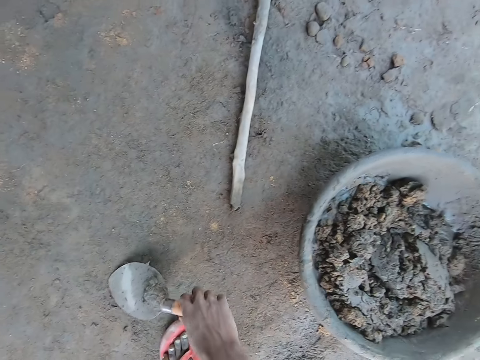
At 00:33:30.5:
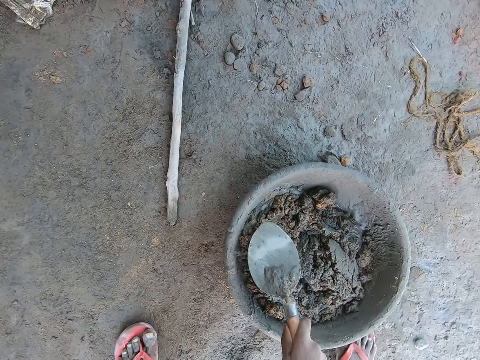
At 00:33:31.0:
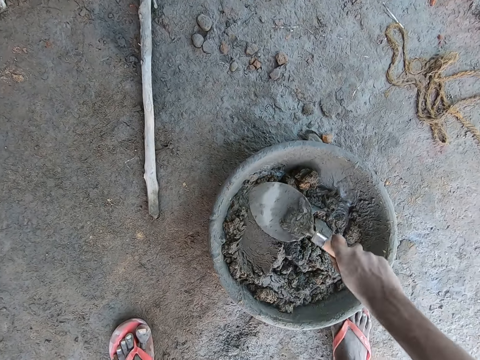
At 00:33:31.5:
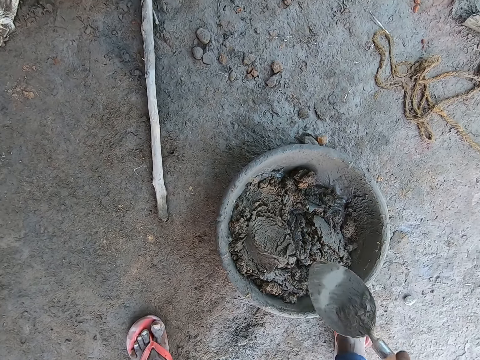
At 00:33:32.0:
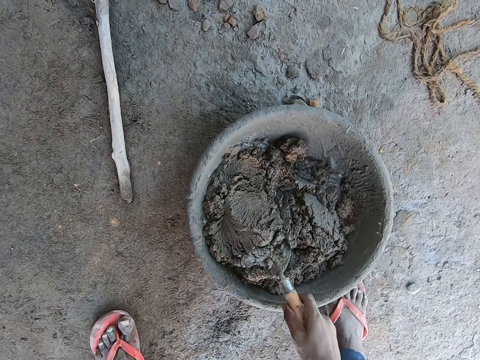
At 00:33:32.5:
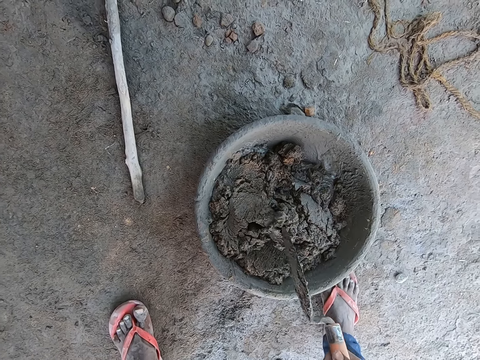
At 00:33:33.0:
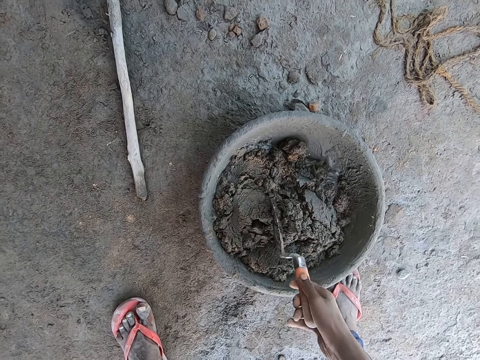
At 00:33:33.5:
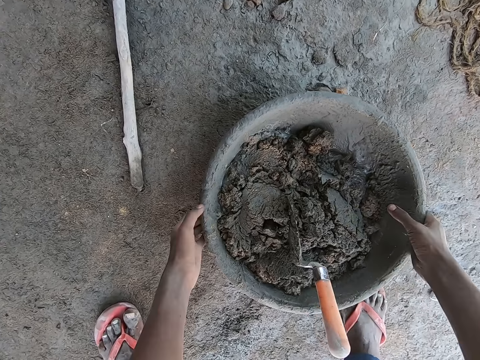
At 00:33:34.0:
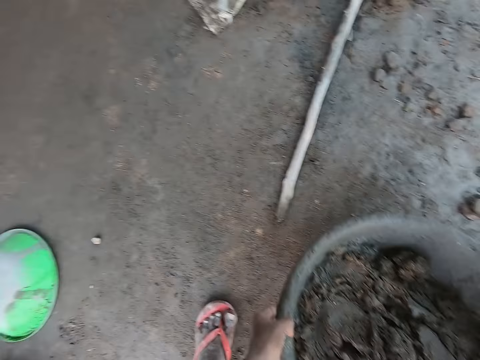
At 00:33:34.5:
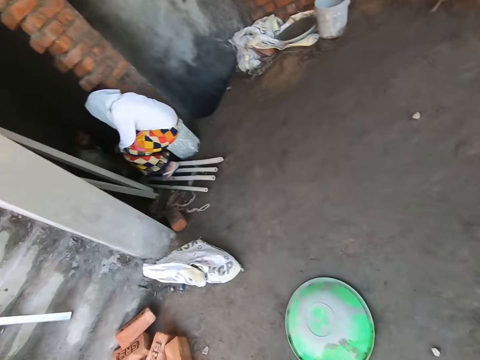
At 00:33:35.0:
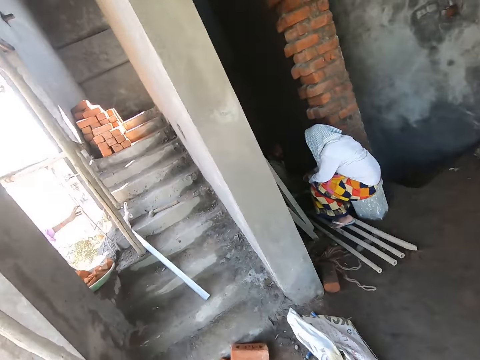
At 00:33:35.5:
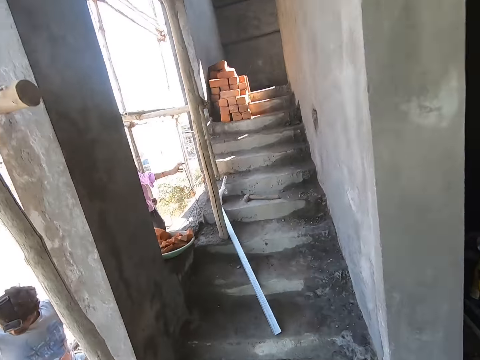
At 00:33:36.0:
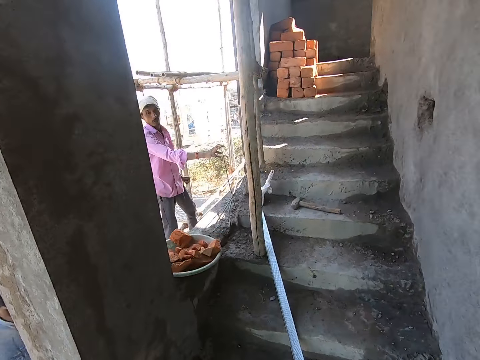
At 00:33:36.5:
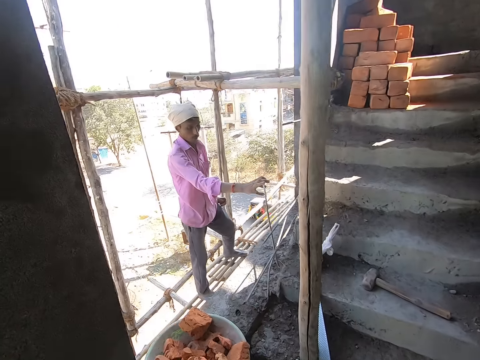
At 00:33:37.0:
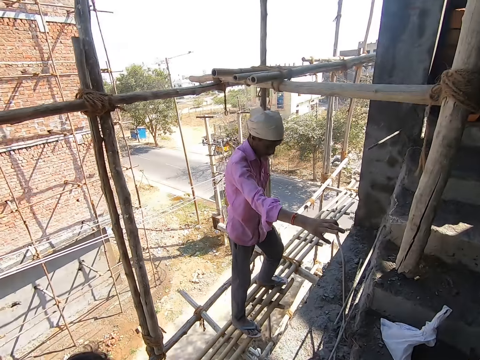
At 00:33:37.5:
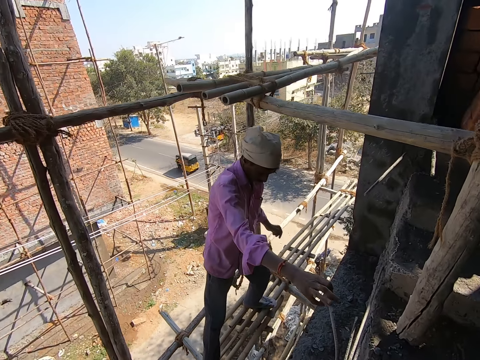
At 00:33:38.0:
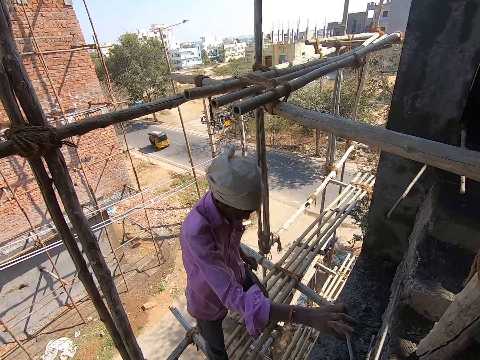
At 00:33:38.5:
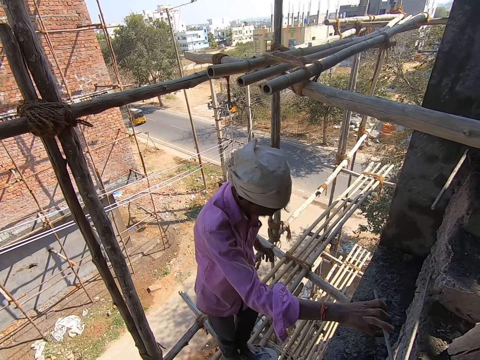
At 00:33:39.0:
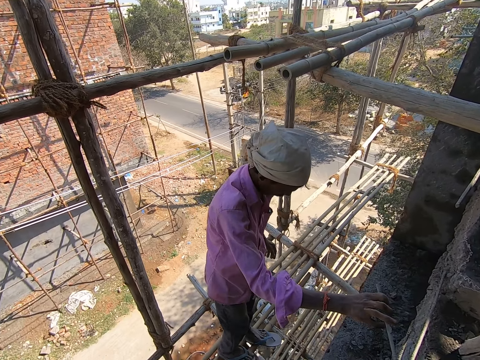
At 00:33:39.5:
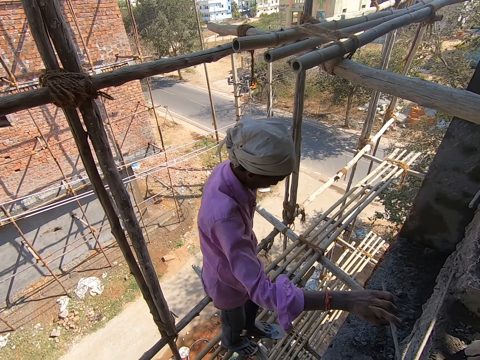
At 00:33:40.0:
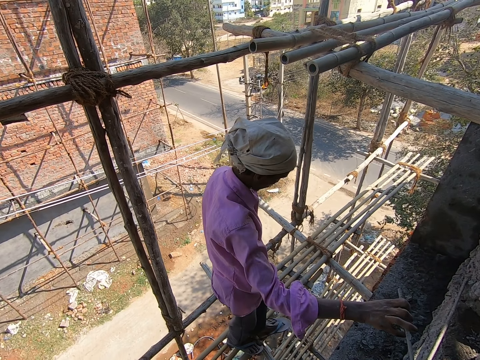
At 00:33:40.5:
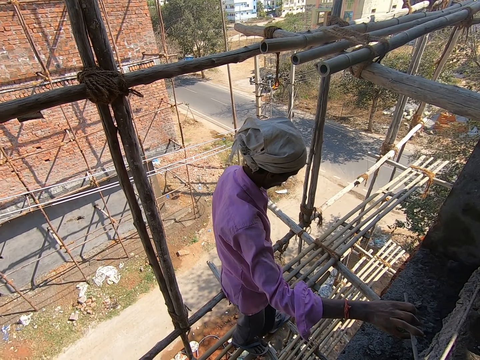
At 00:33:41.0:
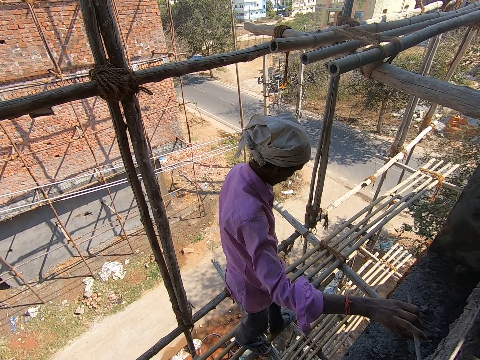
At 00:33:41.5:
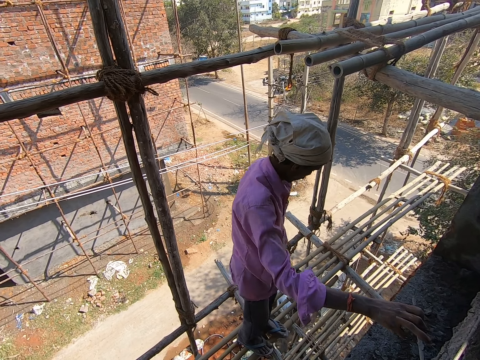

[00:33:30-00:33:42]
The camera wearer picks up a brick trowel from the floor with his right hand. He walks towards the basin or head pan. He mixes the mortar in the head pan on the floor with the brick trowel in his right hand. He puts the brick trowel in his right hand in the mortar in the head pan on the floor. He carries the head pan from the floor with his hands. He walks towards the stairs. He climbs on the stairs. He looks at the man in front of him.

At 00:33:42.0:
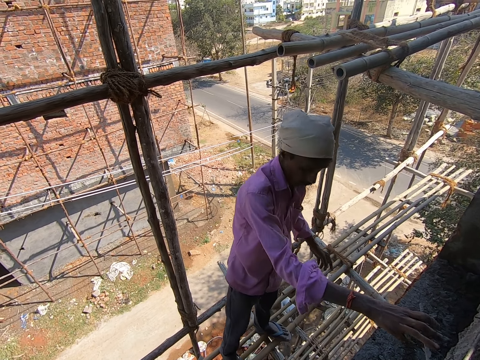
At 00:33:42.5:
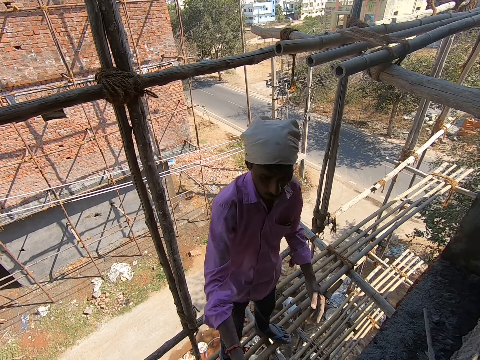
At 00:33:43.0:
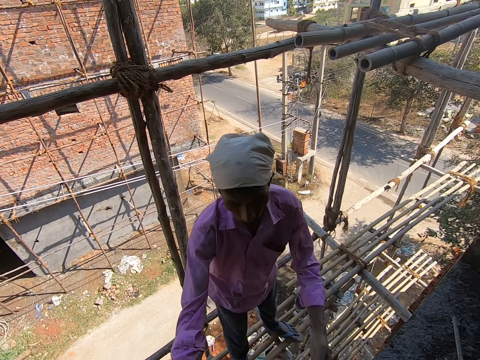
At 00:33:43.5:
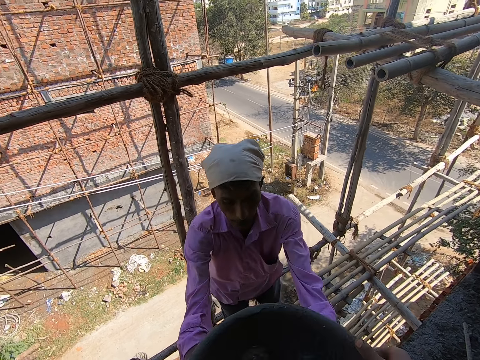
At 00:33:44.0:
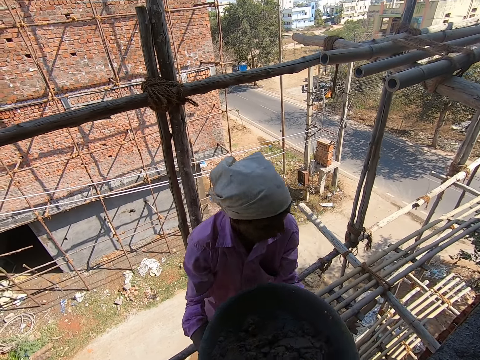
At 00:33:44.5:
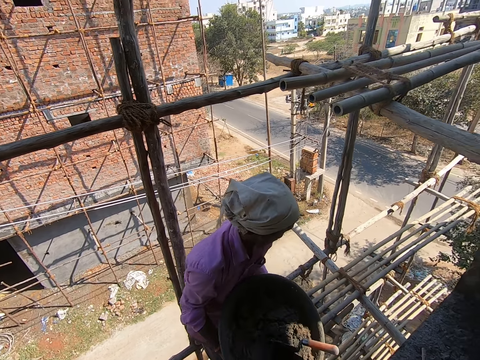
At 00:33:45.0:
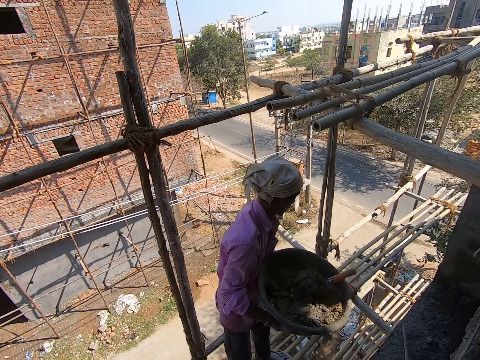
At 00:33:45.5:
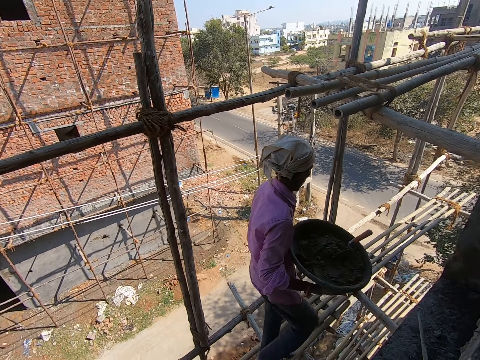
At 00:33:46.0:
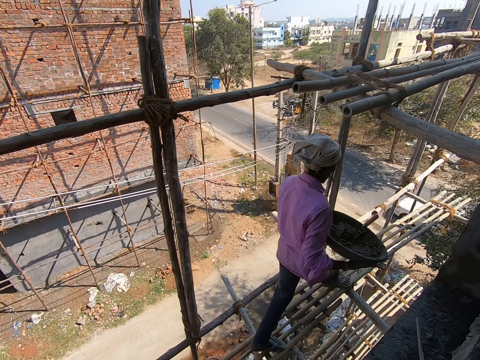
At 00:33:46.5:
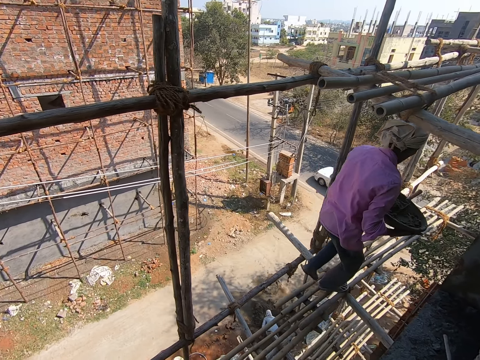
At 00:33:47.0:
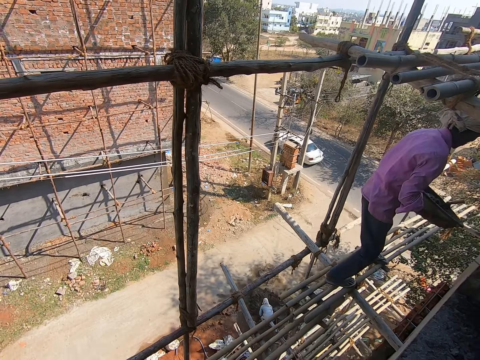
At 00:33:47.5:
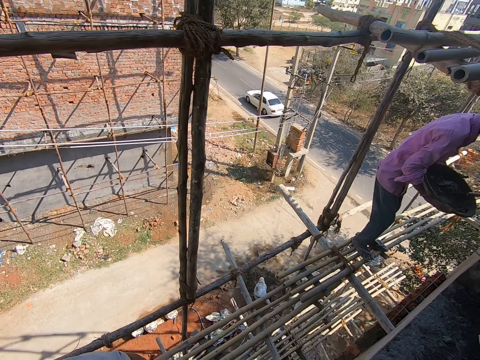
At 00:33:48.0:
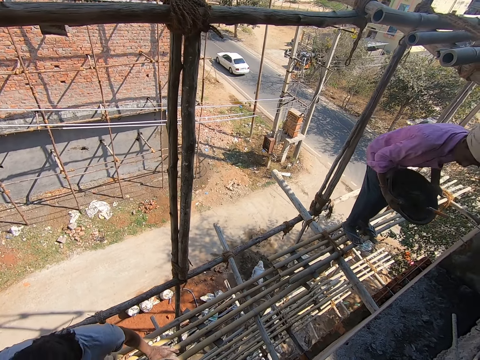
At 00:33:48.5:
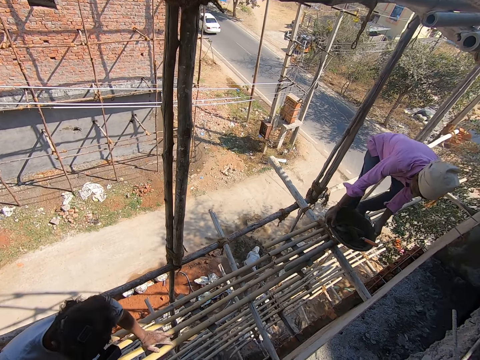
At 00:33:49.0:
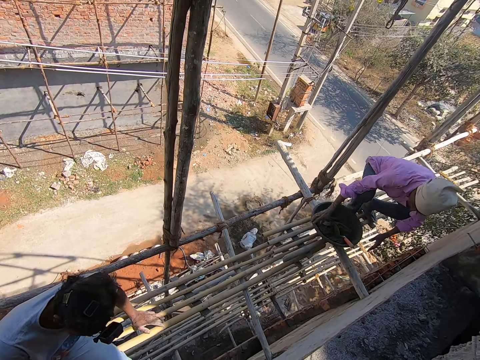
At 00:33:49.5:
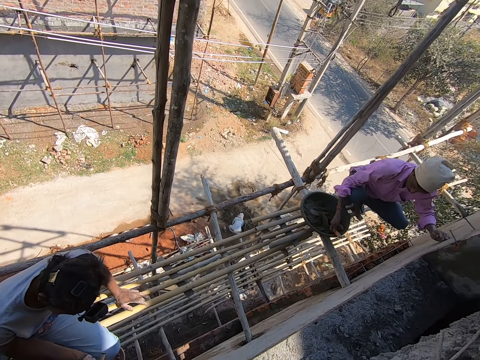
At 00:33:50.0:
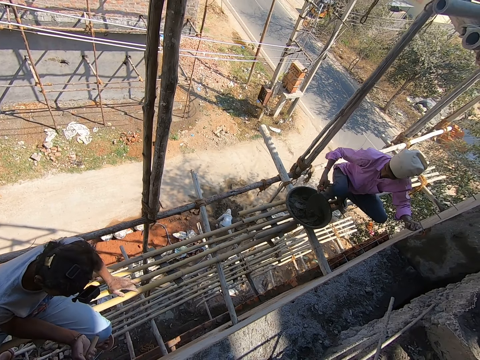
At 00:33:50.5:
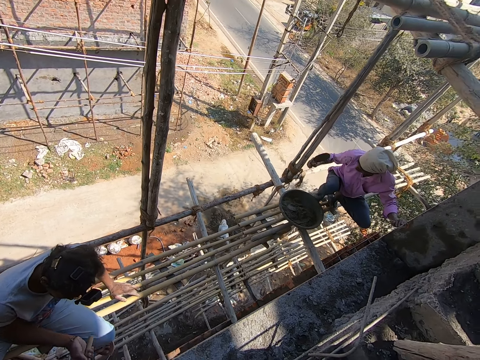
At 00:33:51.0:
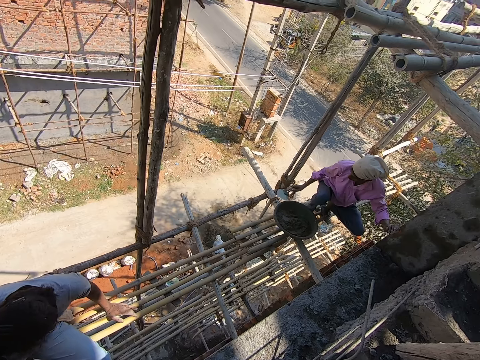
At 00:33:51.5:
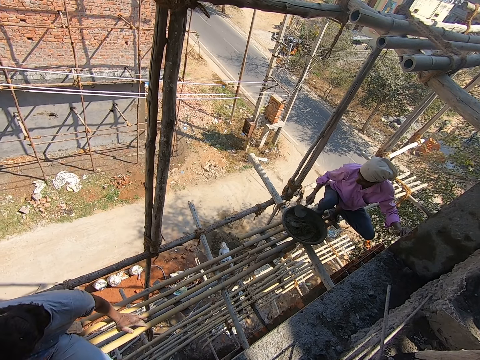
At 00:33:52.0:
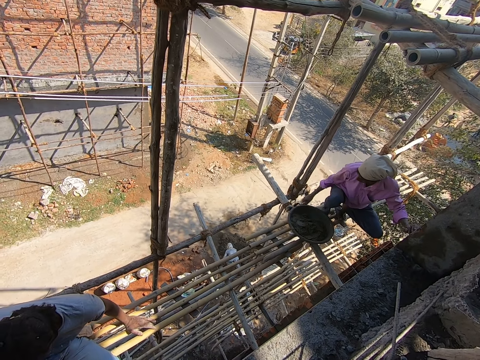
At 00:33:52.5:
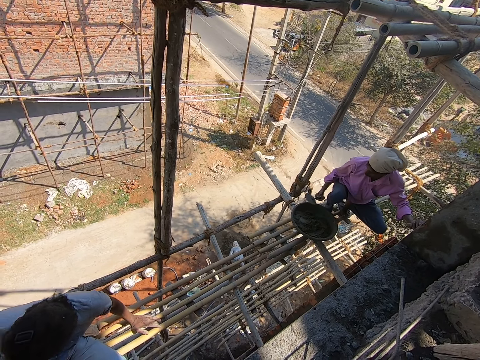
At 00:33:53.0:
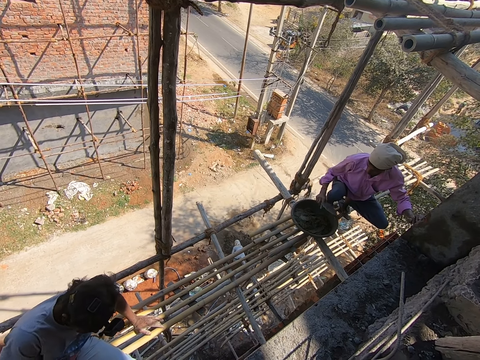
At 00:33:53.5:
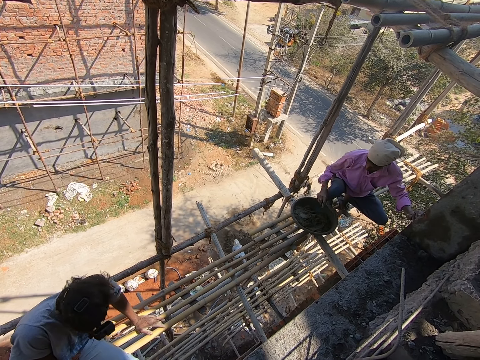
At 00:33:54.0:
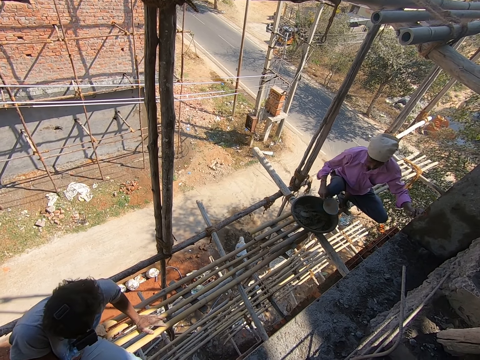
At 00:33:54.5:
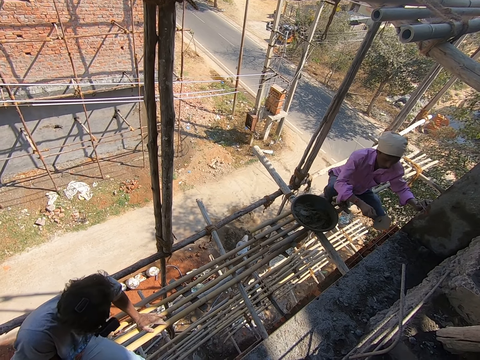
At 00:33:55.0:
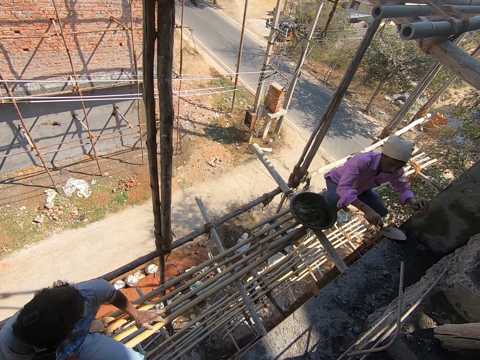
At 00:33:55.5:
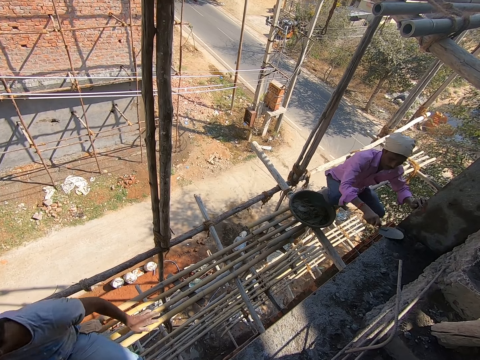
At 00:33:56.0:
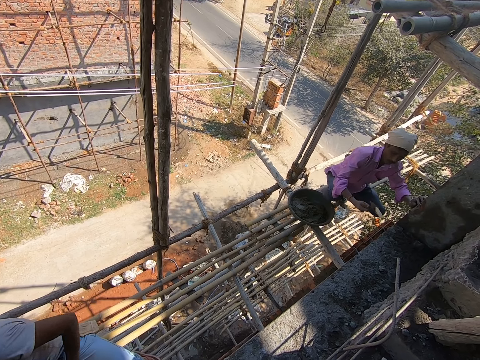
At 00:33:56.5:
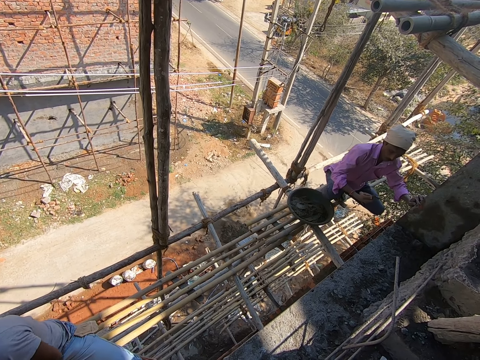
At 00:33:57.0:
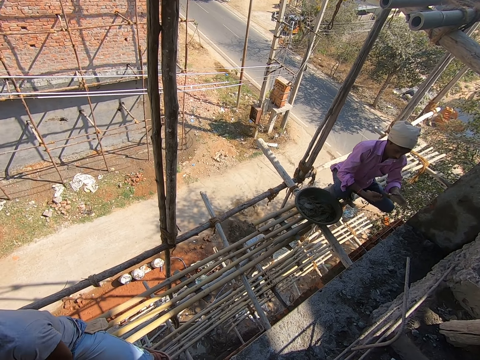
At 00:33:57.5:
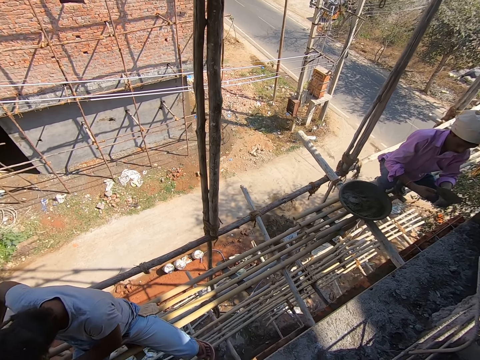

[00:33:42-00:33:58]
The camera wearer passes the head pan with the cement in his hand to a man. He looks around. The man places the head pan in his hands on the scaffolding. He picks the brick trowel from the head pan on the scaffolding with his right hand. He places his left hand on the wall. He hits the brick trowel in his right hand on the scaffolding. He scrapes the brick trowel in his right hand on the floor.
